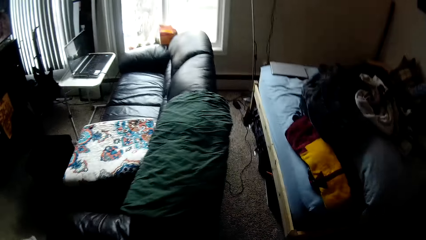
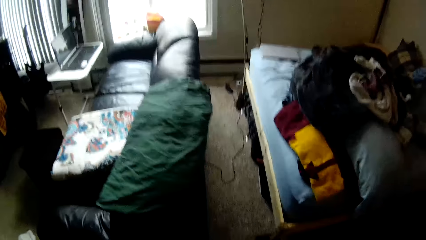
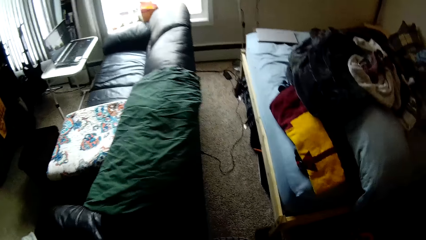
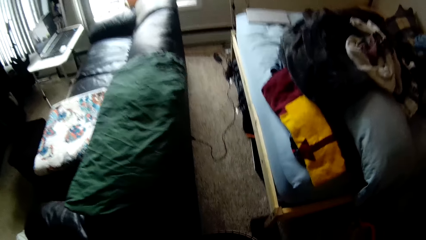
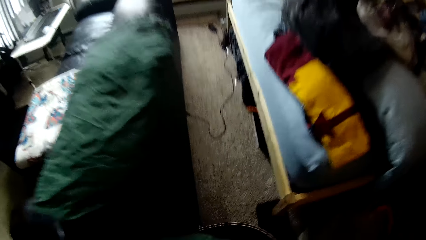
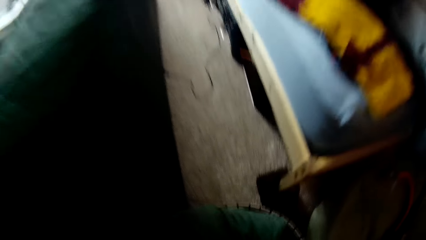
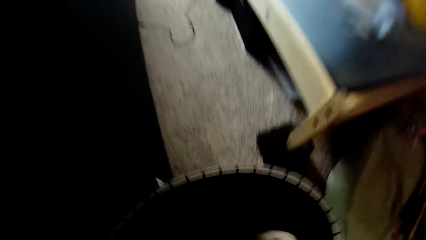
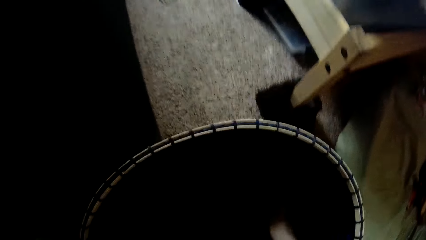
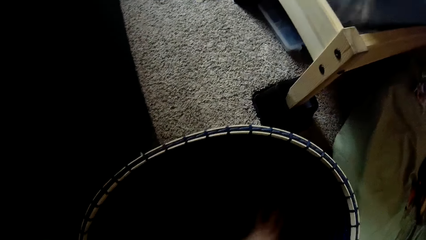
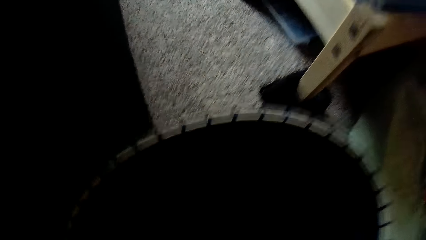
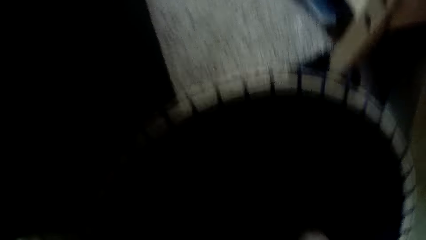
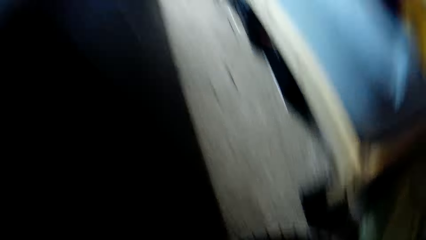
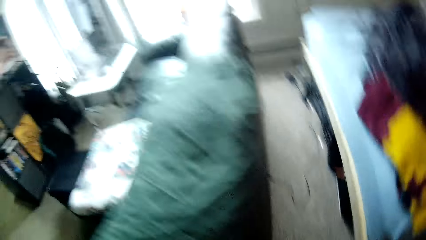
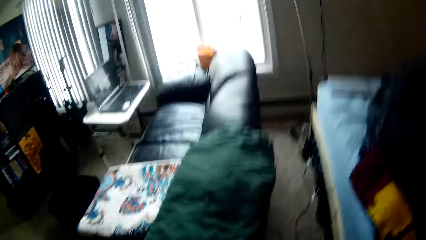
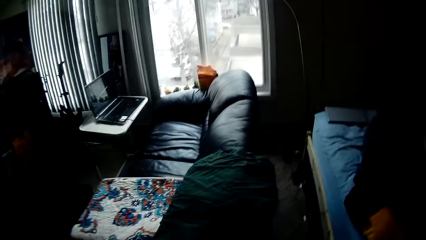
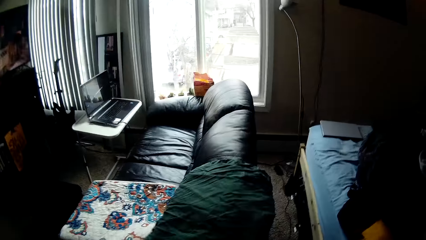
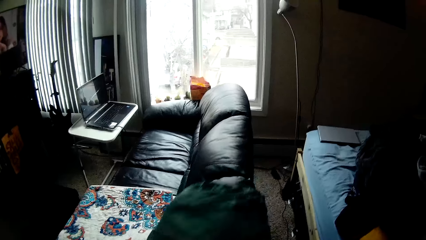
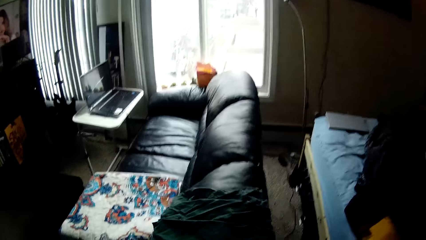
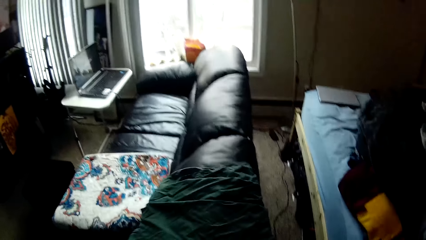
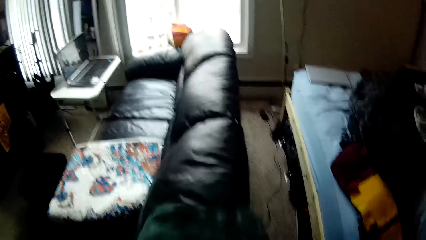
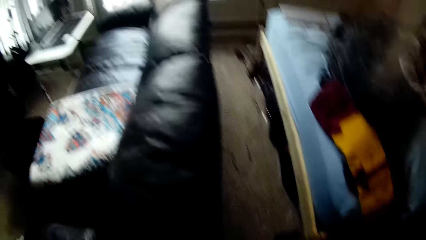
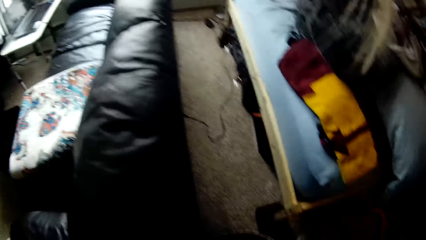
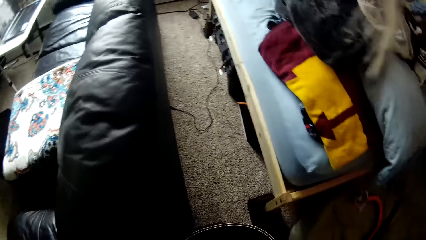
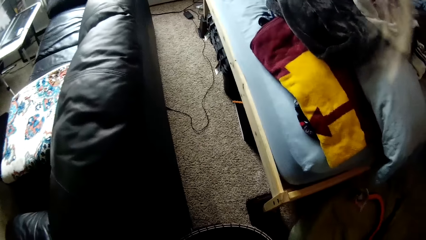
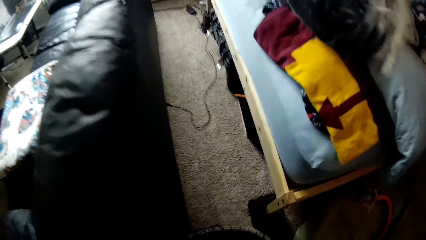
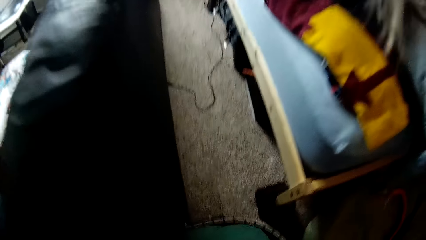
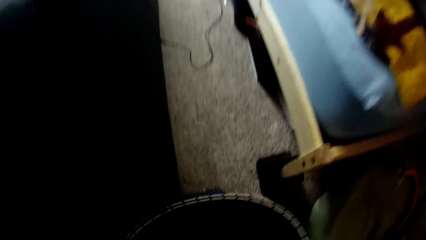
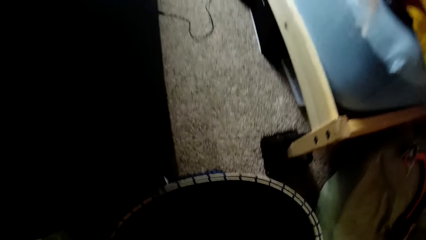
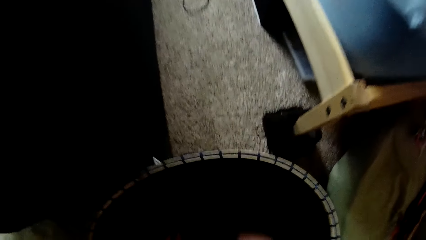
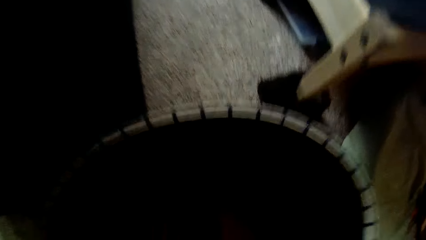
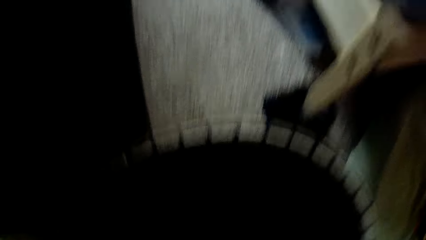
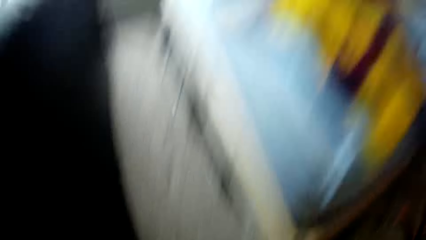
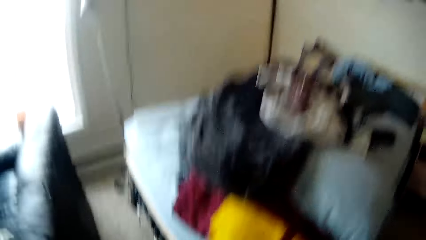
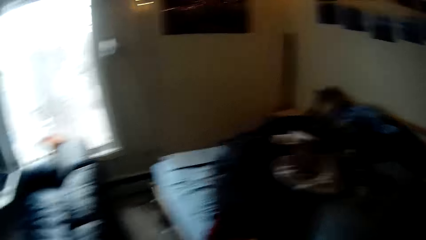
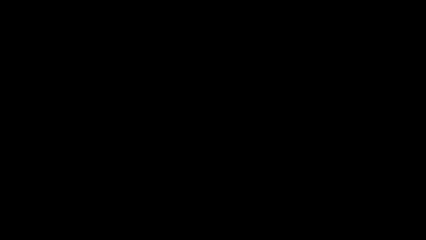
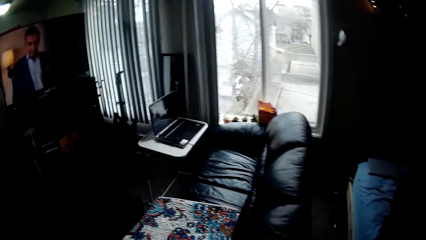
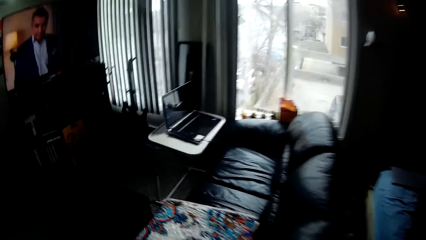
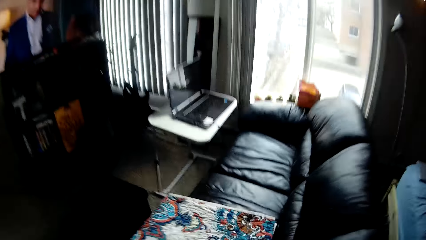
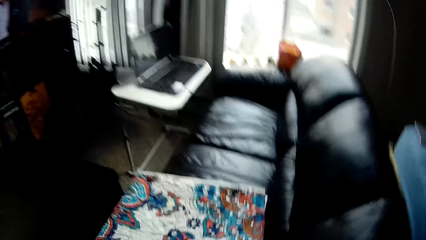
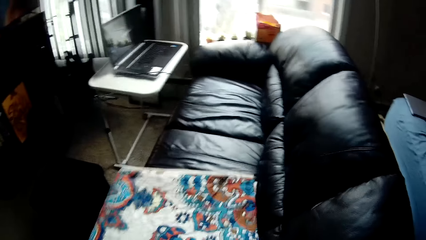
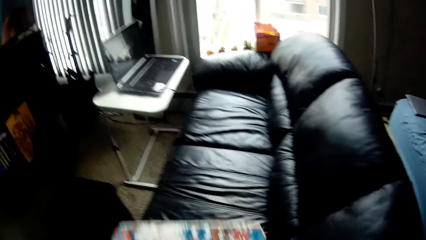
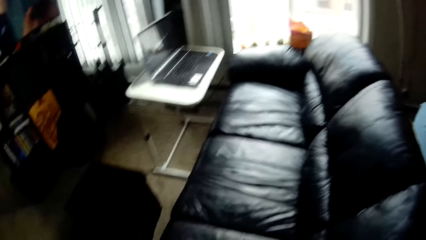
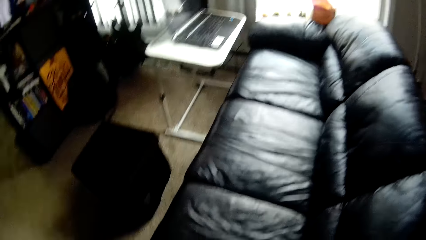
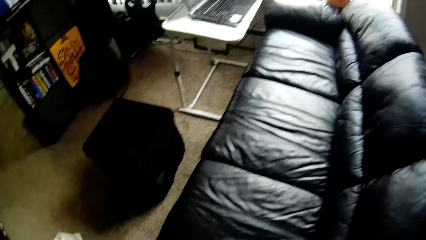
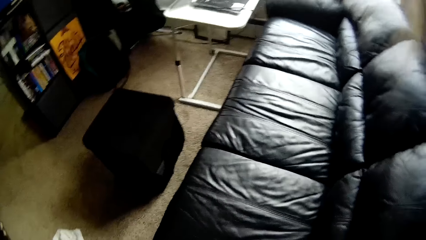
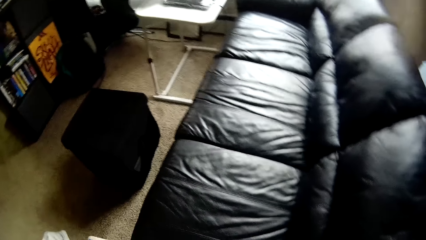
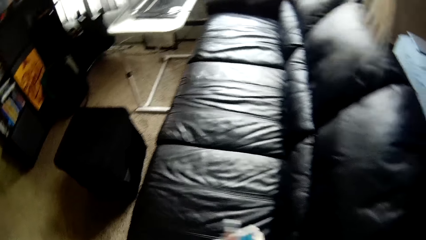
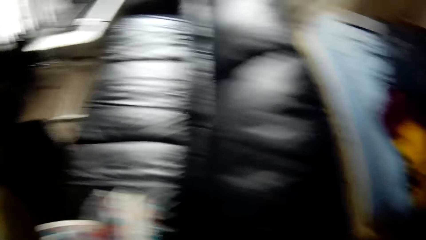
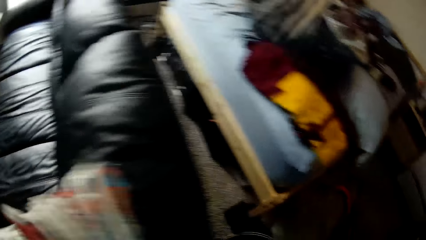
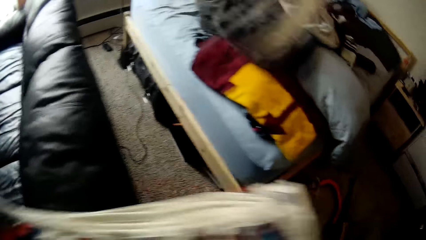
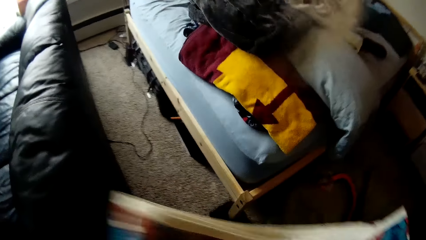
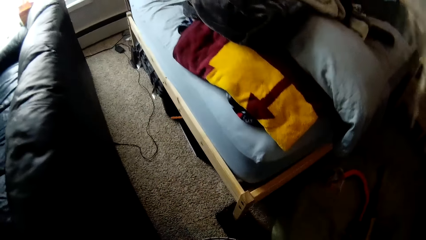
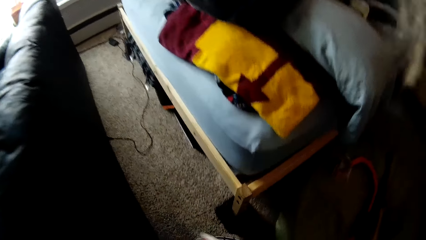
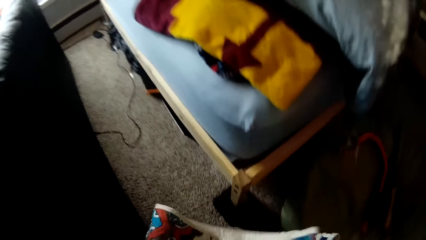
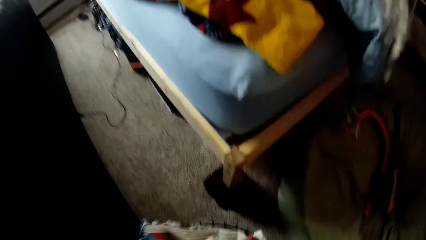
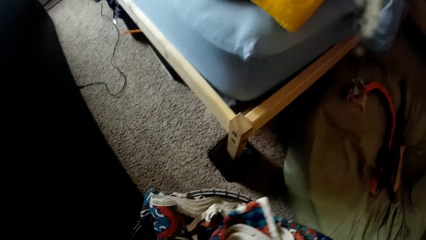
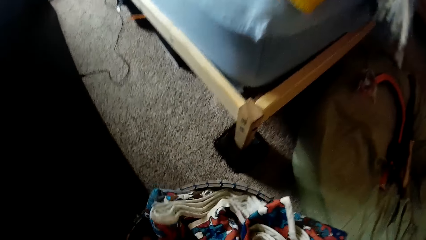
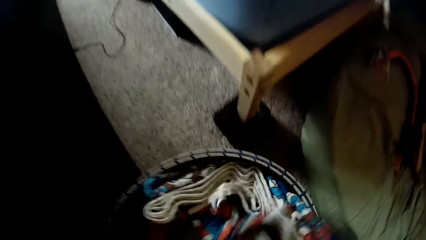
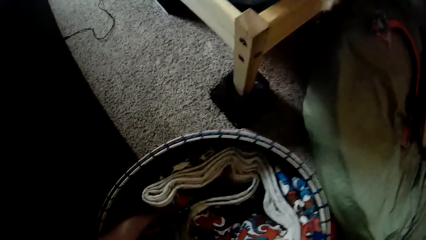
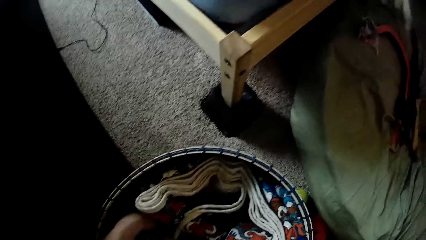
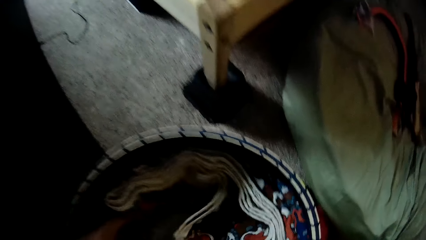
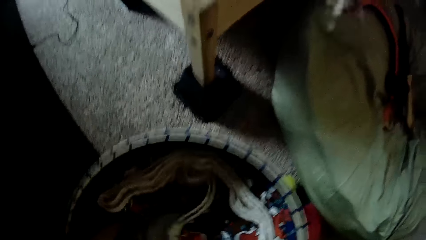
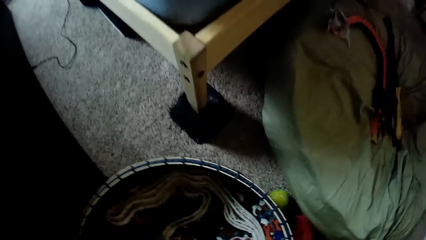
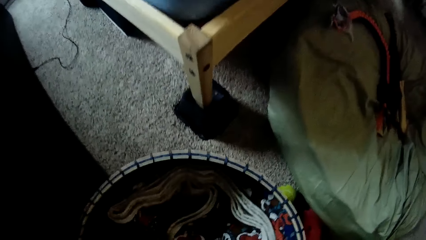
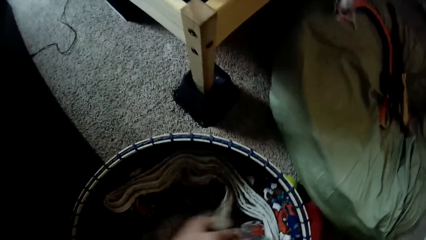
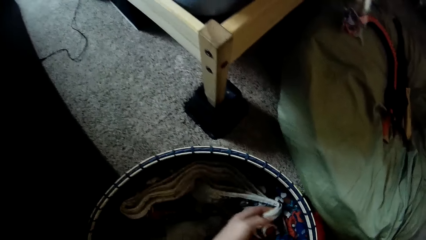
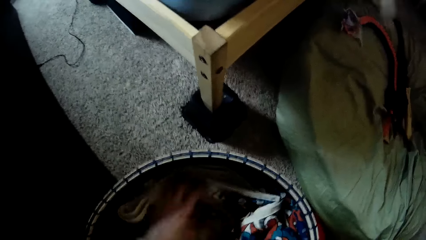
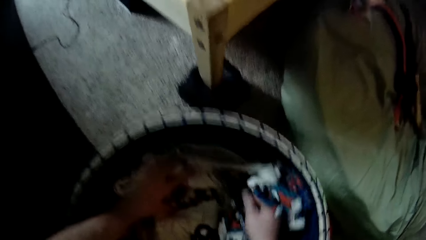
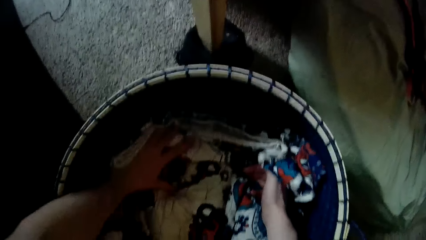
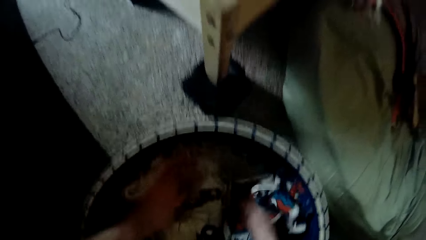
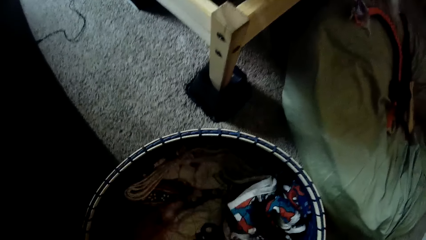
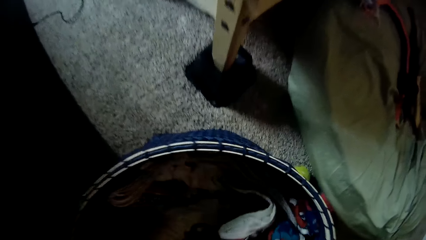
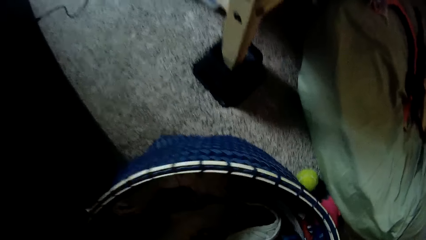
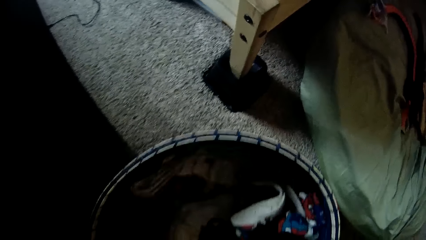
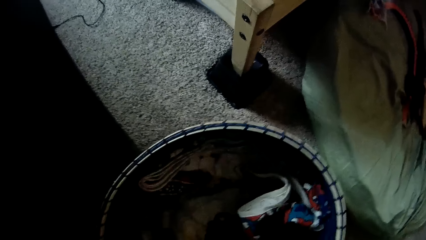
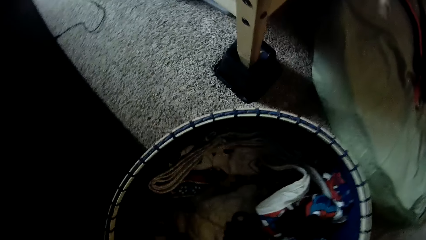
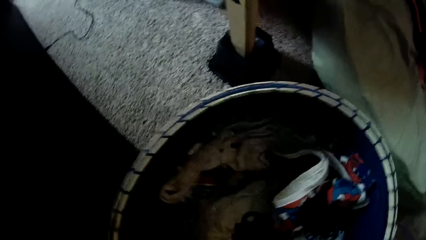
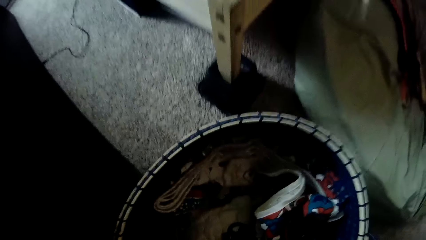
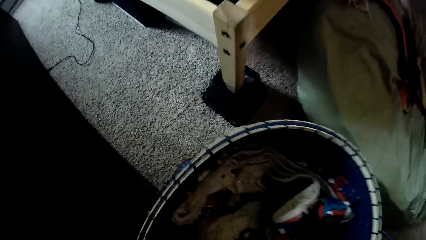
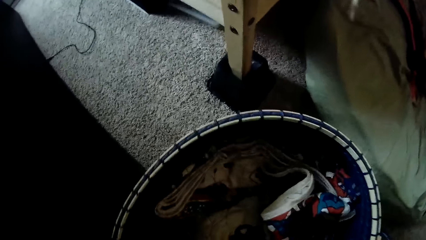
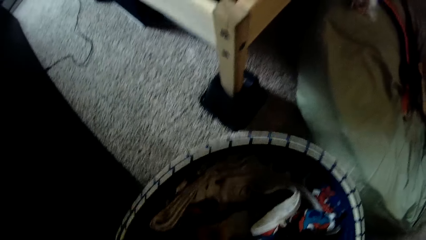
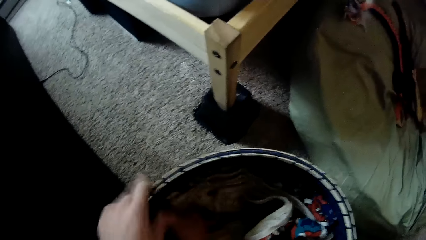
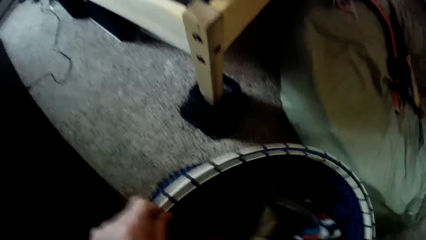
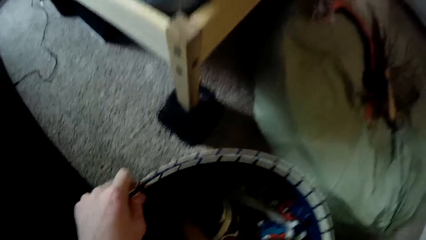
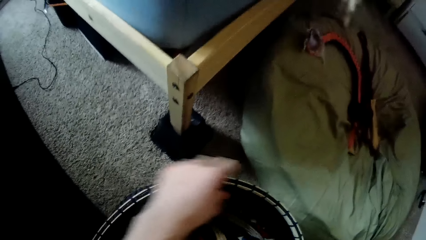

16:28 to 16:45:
The camera wearer drops a piece of cloth in a laundry basket. She looks around a room. She takes a cloth from the sofa or seat with her left hand. She drops the cloth in the laundry basket. She looks around the room. She picks up a piece of cloth from the seat. She puts the duvet into the bucket with both hands. She adjusts a piece of cloth in the laundry basket.
